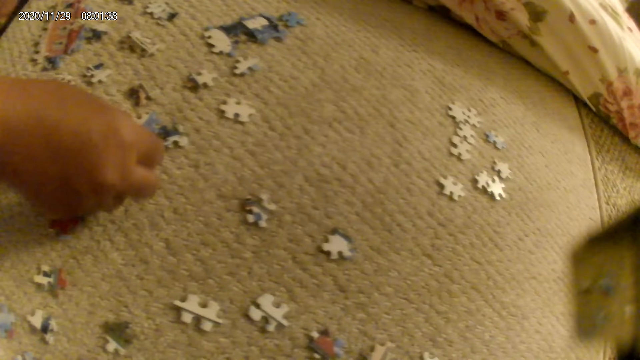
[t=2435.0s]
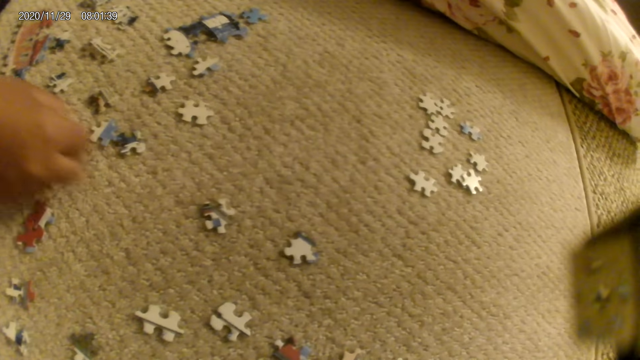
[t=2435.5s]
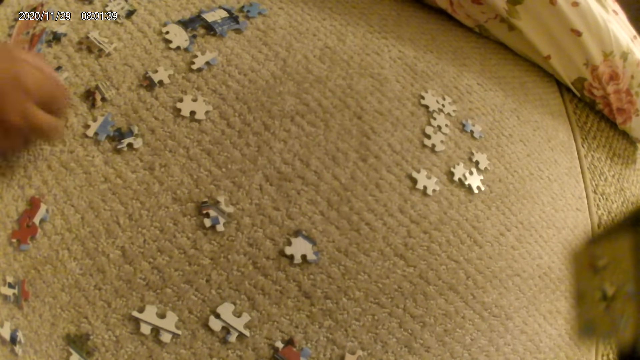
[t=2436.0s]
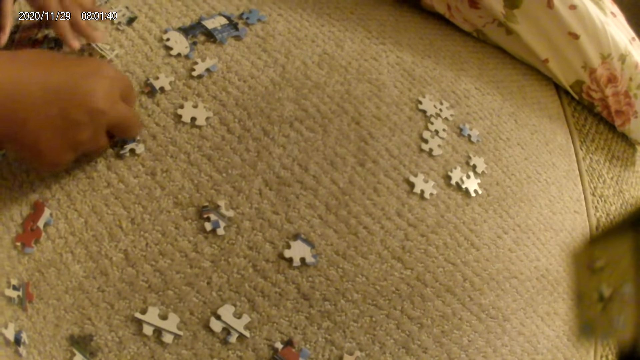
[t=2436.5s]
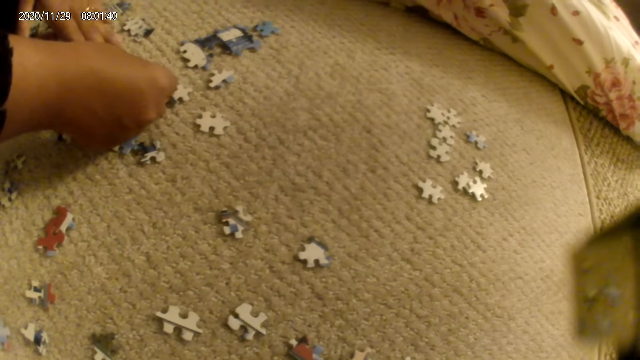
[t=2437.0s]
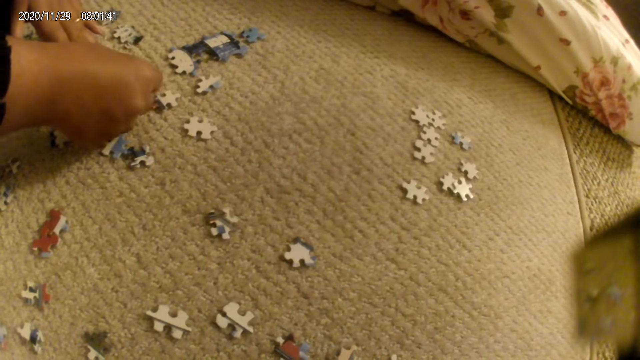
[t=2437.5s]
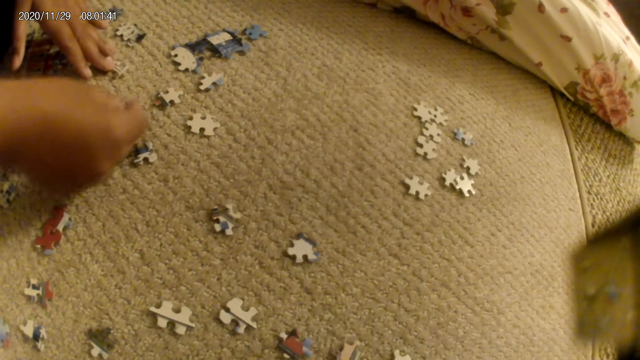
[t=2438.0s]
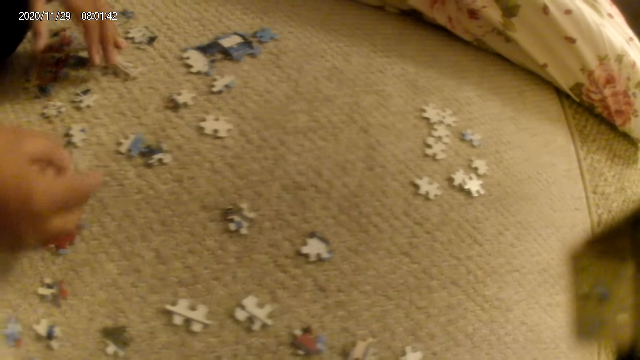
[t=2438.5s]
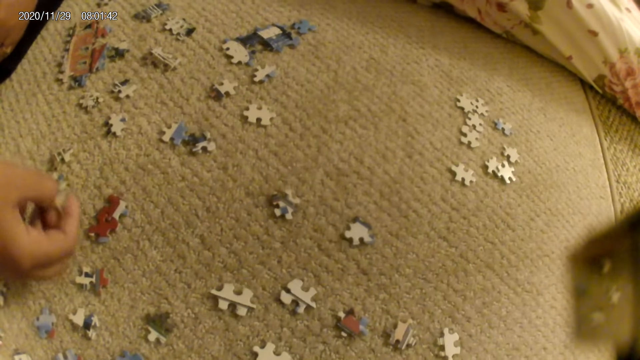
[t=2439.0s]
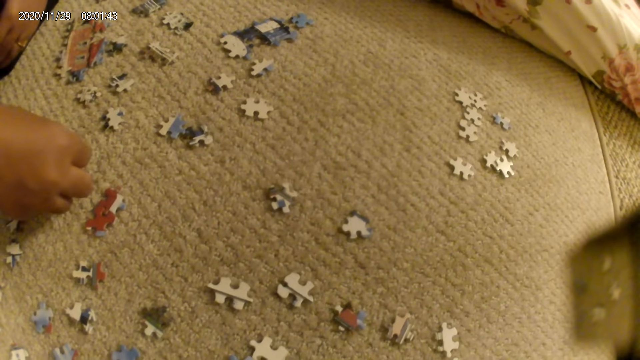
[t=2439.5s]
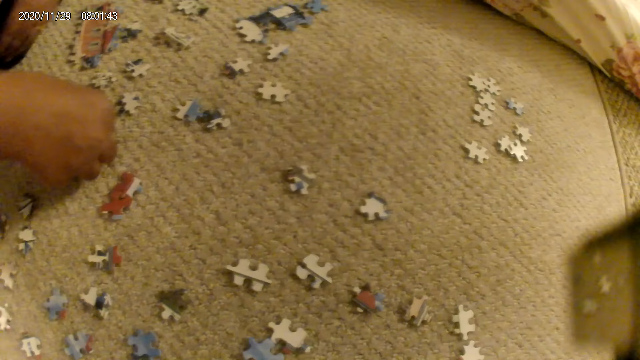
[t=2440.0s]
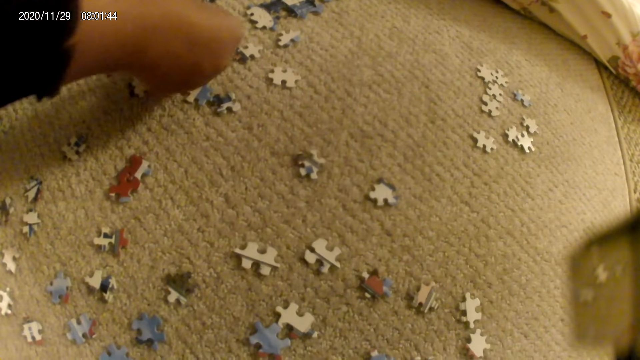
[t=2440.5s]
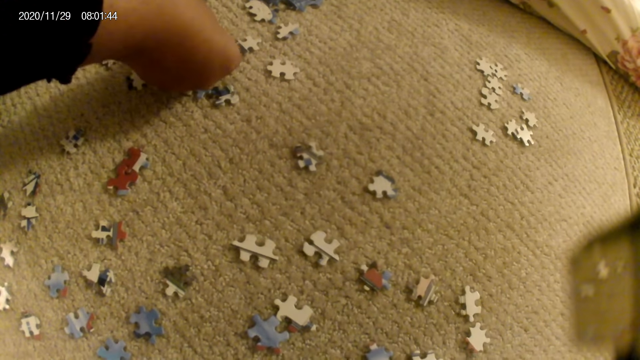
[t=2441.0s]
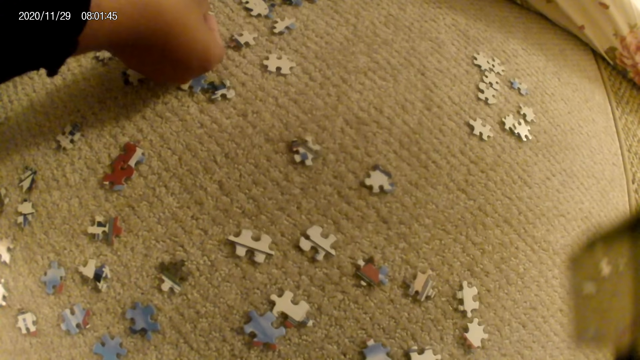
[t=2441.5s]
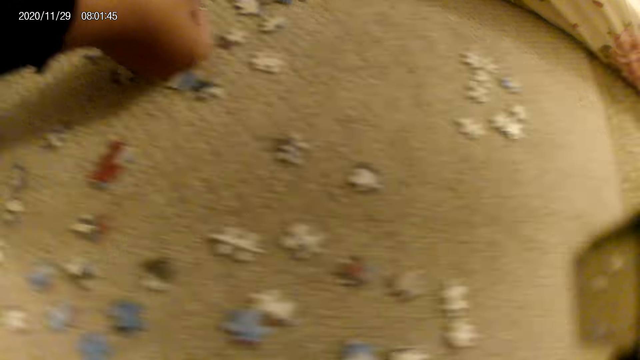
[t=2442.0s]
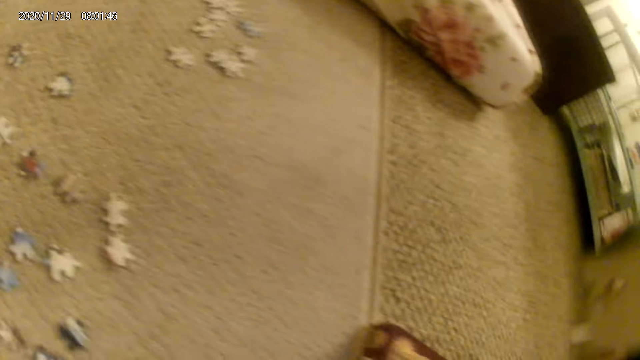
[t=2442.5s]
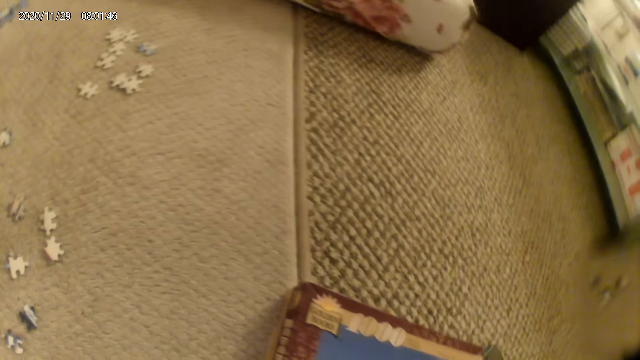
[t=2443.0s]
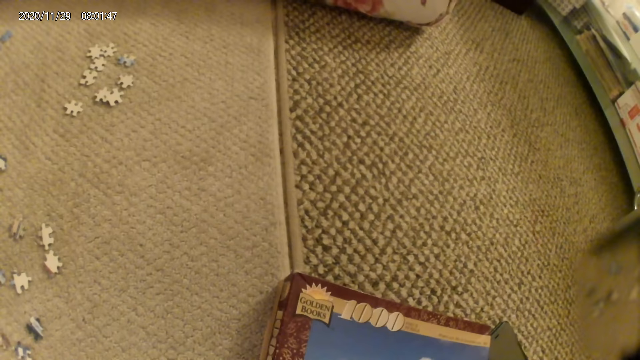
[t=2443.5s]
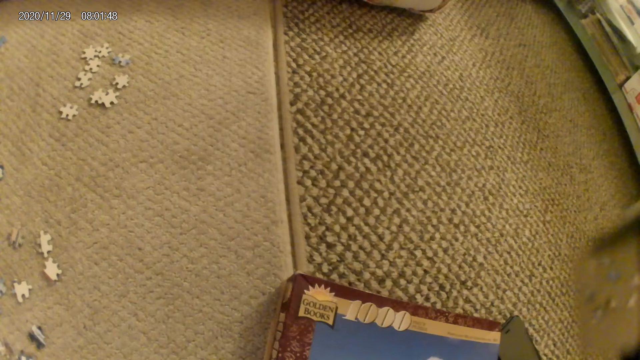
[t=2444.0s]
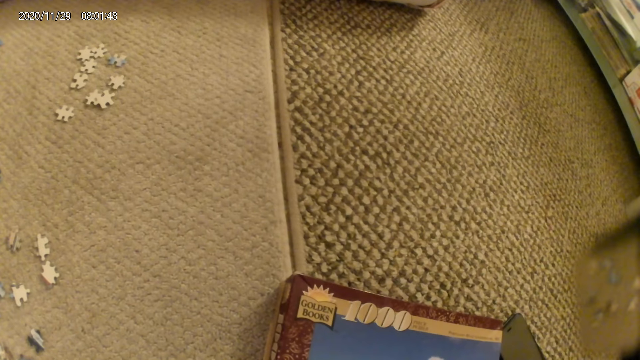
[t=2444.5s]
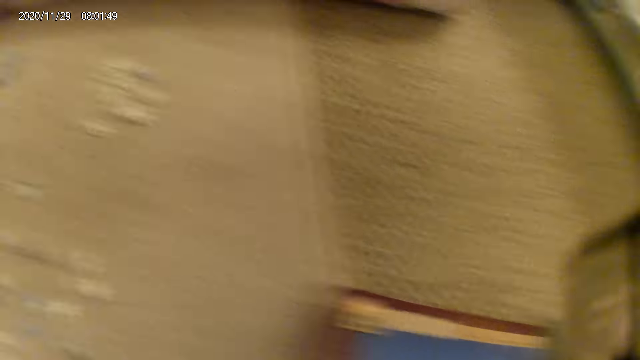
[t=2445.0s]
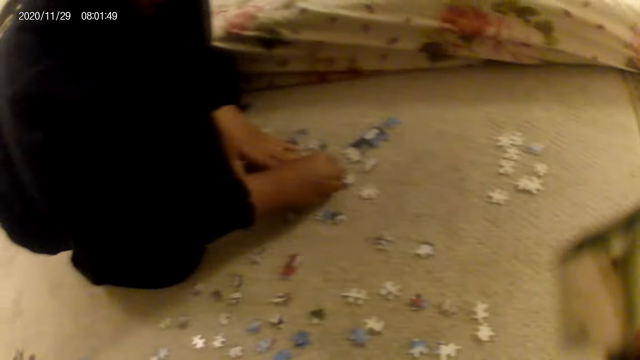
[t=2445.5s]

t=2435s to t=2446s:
A lady picks up a puzzle piece. The lady places a hand on the puzzle piece. The lady fits the puzzle piece in another piece. The lady stares at the puzzle piece on the floor. The lady picks up the puzzle piece. The lady joins the puzzle piece in the puzzle structure. The camera wearer stares at the puzzle box on the floor.

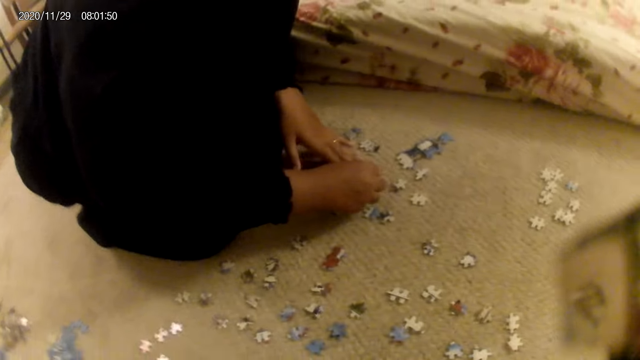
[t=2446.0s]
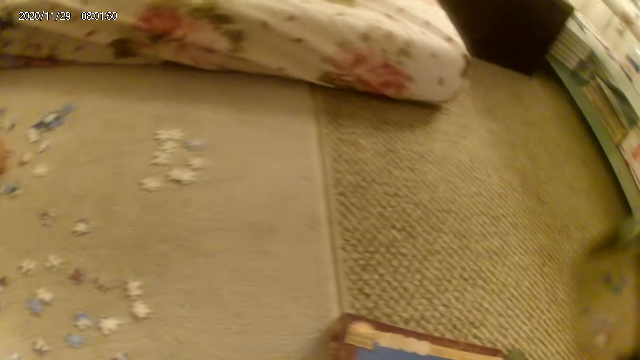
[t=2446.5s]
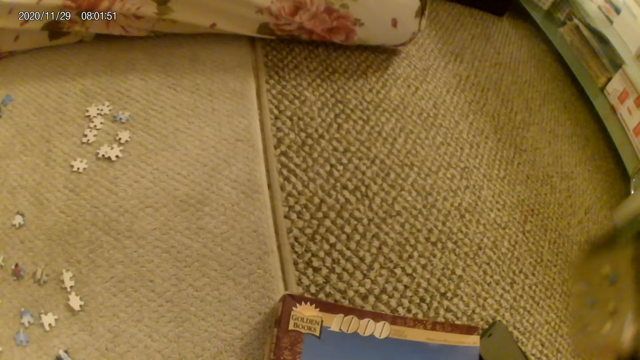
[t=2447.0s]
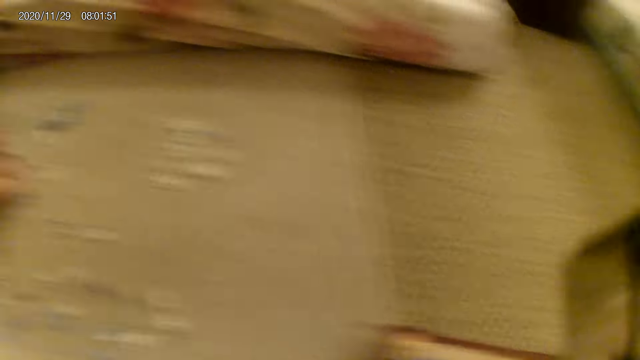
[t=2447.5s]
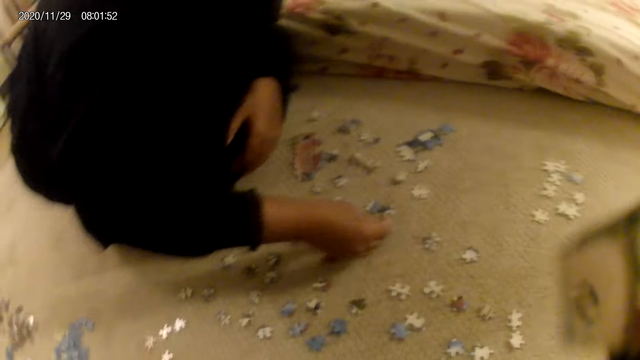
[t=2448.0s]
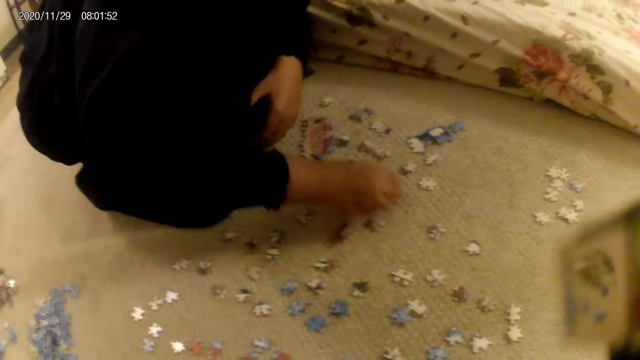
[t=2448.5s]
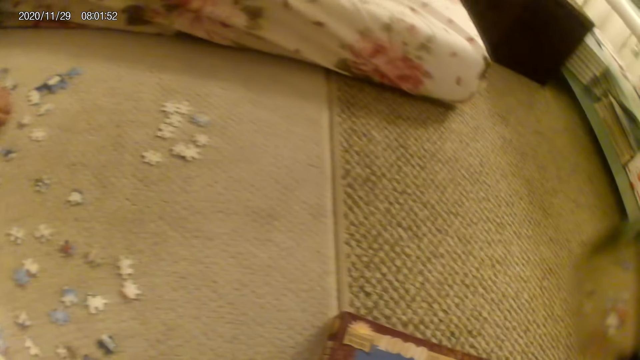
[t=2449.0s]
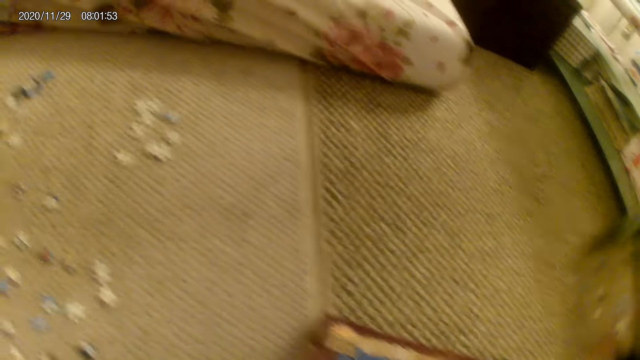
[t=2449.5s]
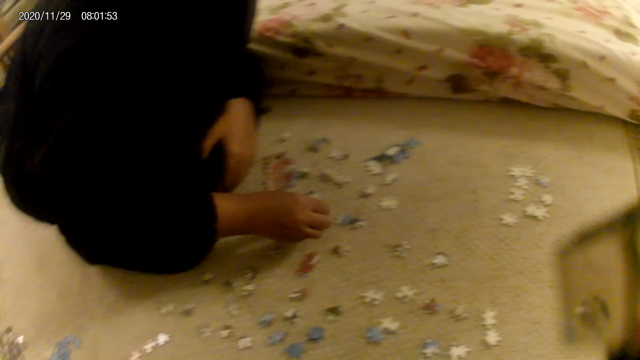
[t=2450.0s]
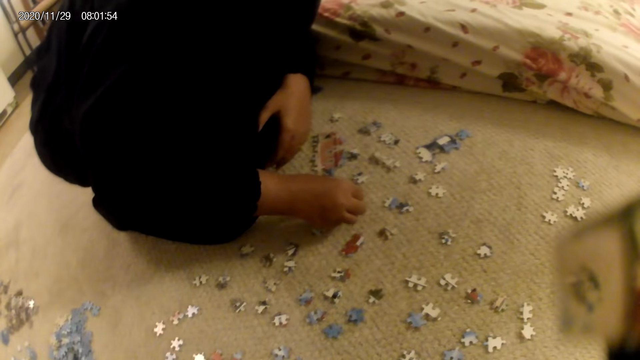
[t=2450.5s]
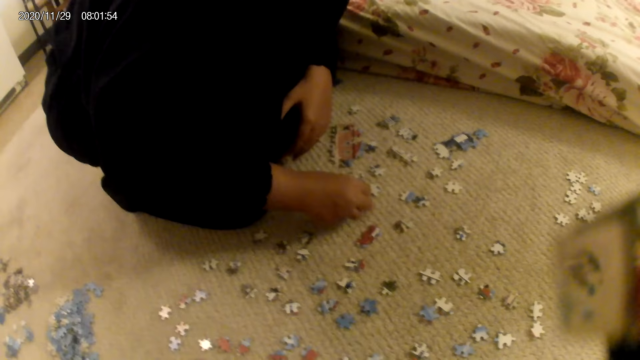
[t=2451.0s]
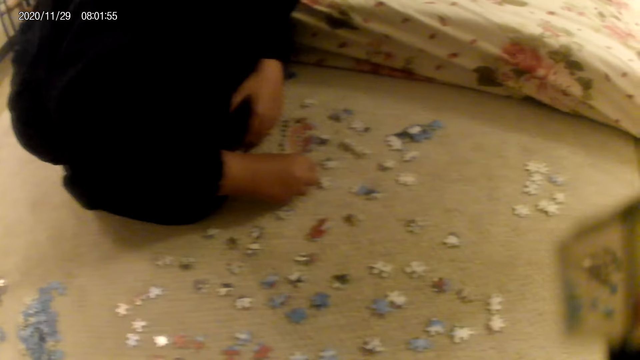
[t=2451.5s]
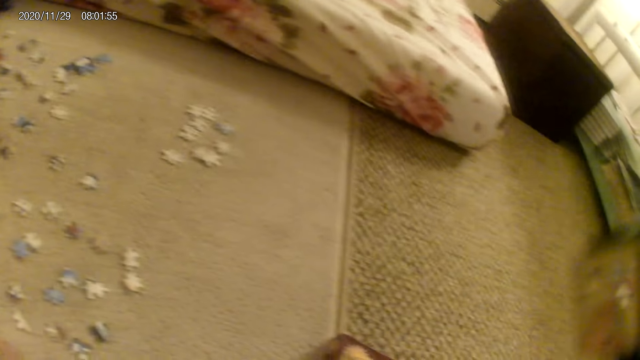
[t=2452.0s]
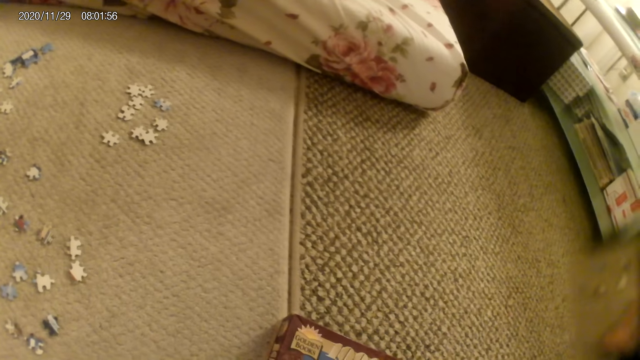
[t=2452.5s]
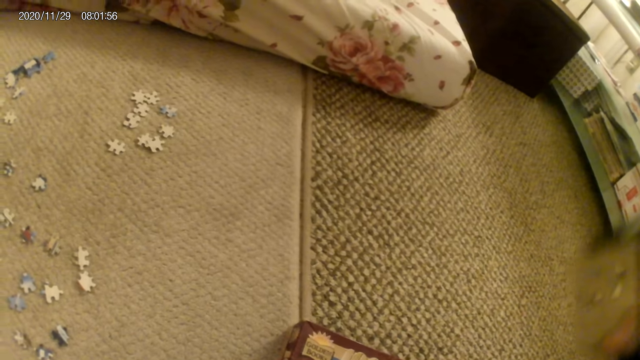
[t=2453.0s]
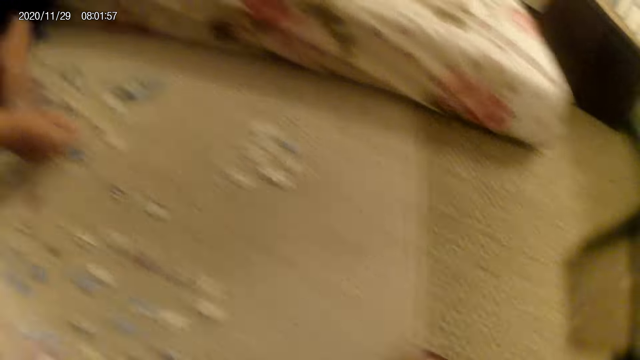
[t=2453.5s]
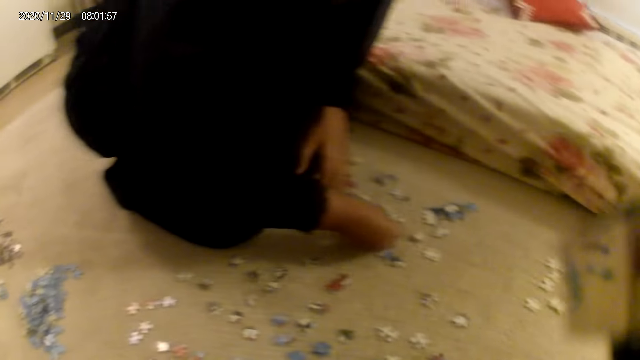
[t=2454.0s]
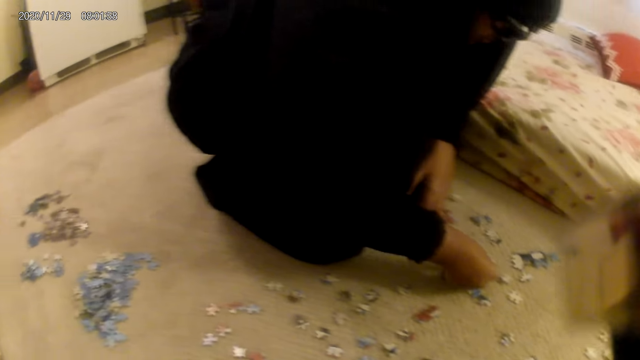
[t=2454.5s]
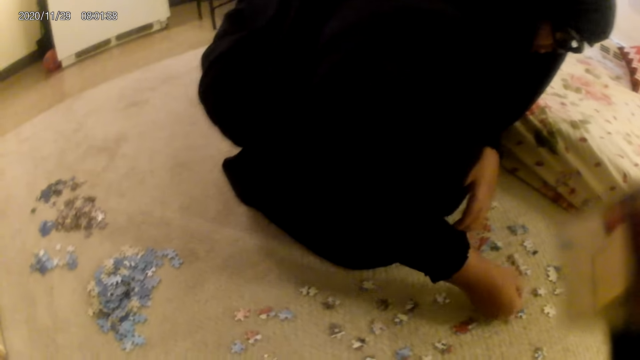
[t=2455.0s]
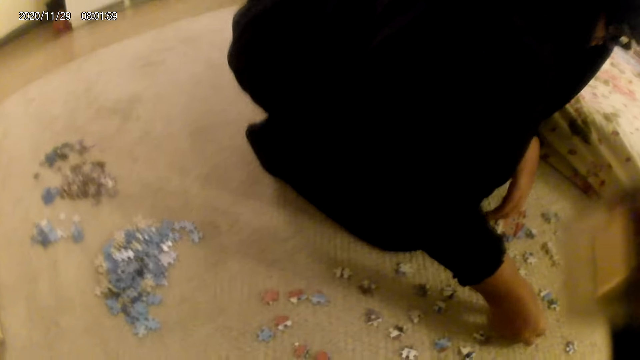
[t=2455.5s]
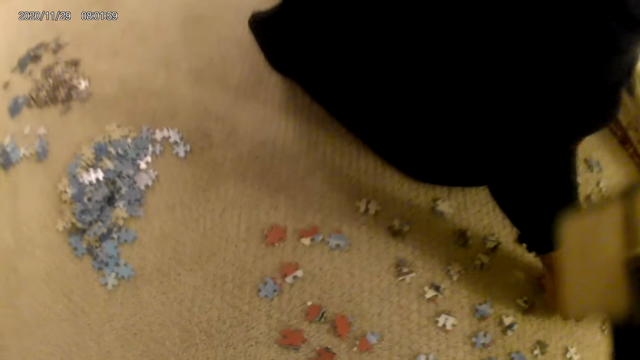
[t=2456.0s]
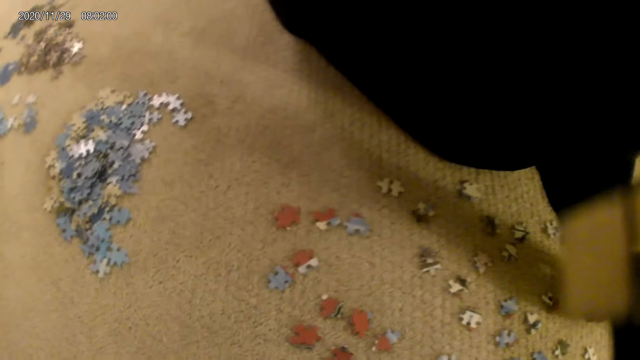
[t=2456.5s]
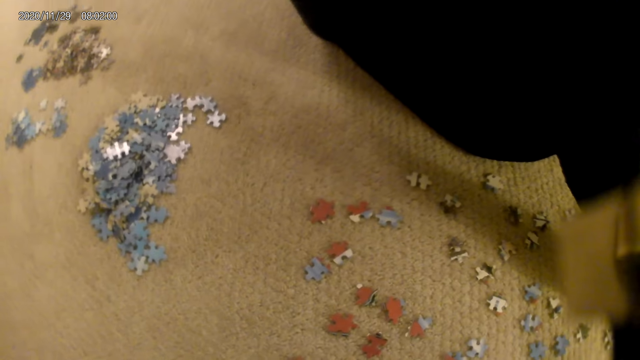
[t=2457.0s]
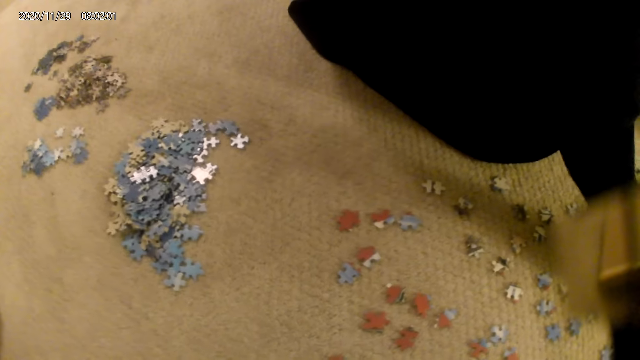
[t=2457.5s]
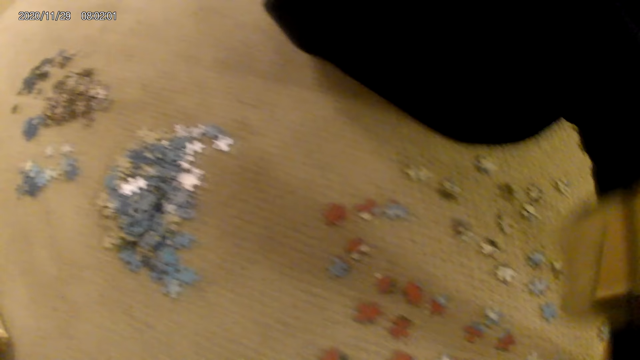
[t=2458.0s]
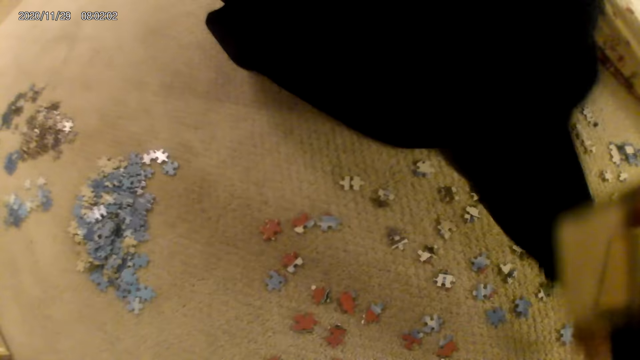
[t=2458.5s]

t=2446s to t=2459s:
The lady places a puzzle piece on the floor. The lady picks up a puzzle piece. The lady places the puzzle piece on the floor. The lady picks up a puzzle piece. The lady holds the puzzle piece. The lady picks up a puzzle piece. The camera wearer grabs a puzzle.
